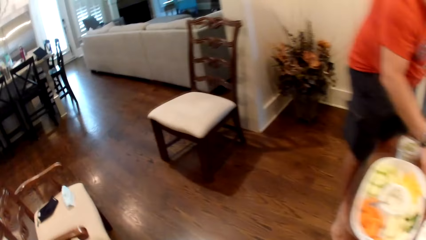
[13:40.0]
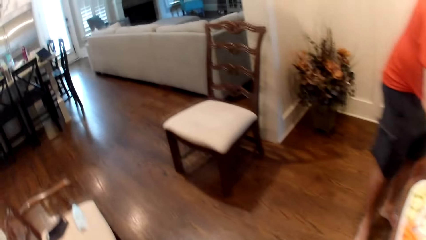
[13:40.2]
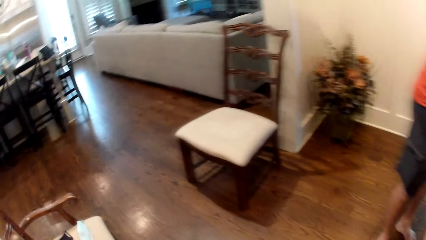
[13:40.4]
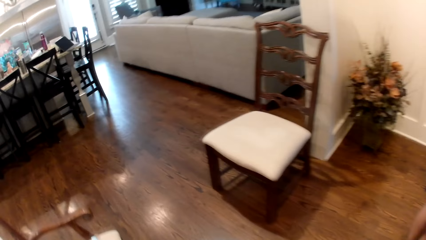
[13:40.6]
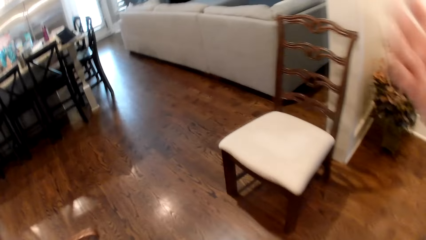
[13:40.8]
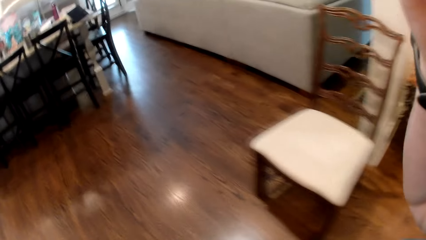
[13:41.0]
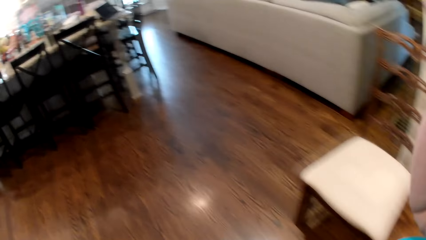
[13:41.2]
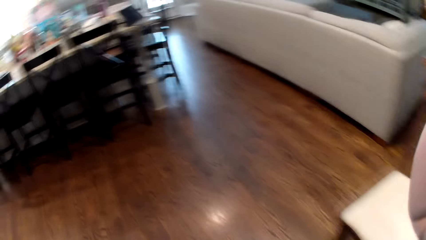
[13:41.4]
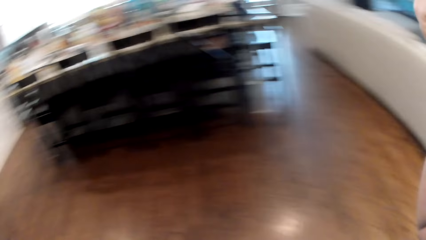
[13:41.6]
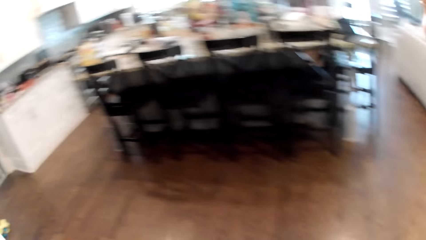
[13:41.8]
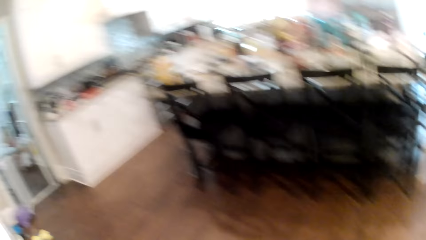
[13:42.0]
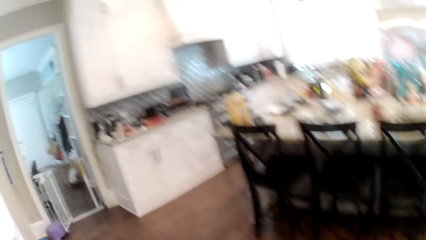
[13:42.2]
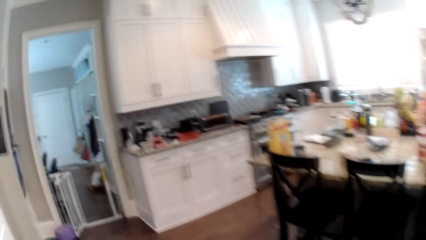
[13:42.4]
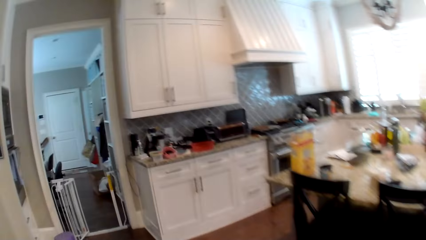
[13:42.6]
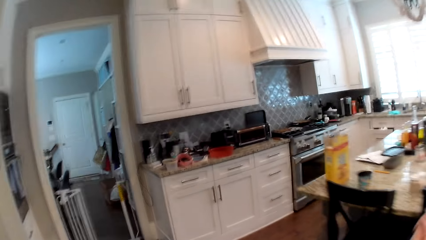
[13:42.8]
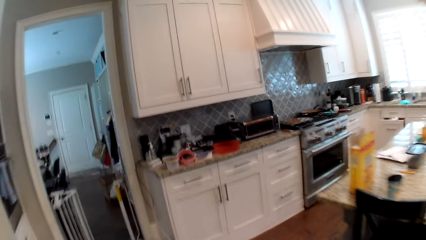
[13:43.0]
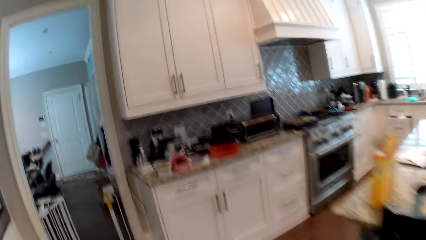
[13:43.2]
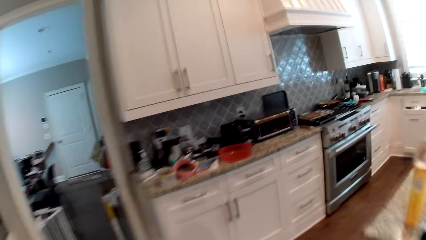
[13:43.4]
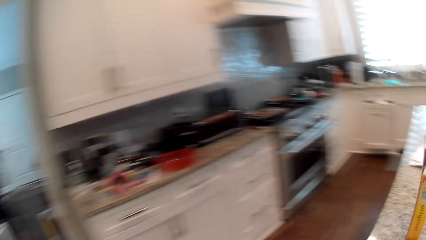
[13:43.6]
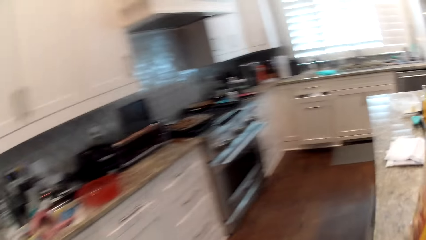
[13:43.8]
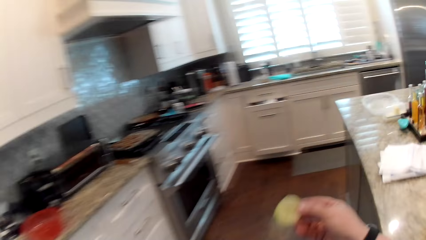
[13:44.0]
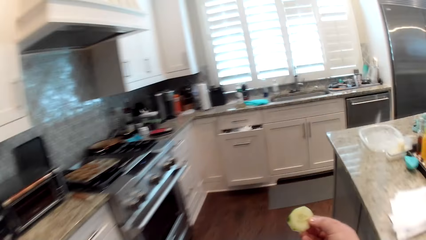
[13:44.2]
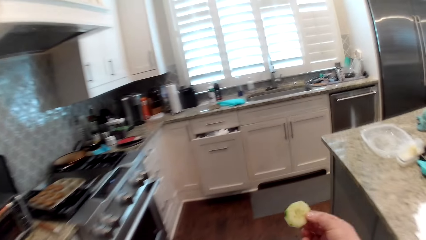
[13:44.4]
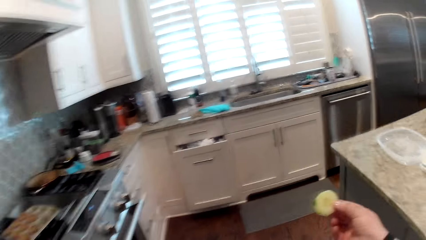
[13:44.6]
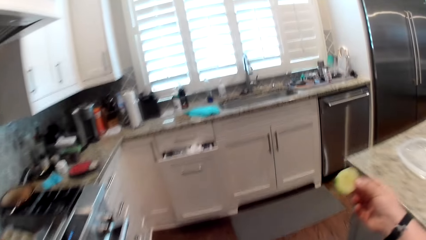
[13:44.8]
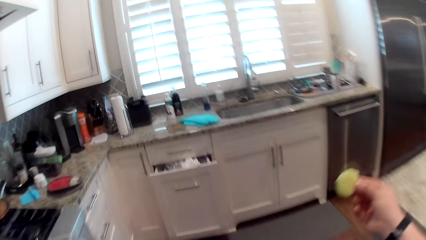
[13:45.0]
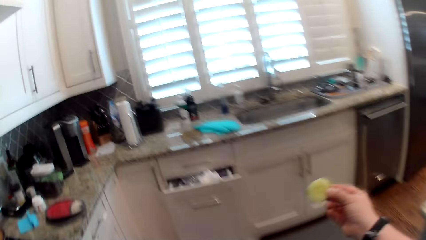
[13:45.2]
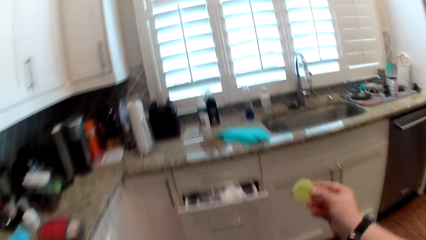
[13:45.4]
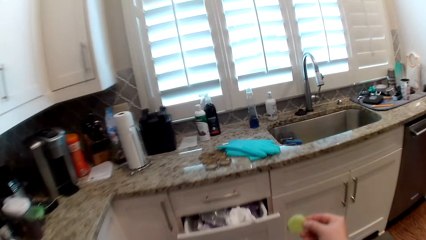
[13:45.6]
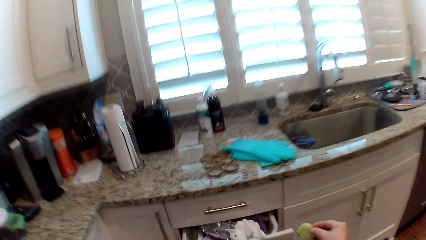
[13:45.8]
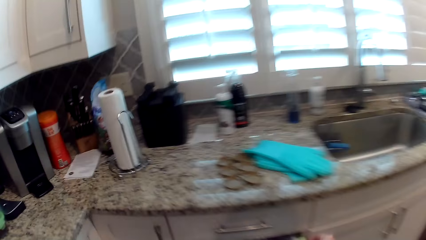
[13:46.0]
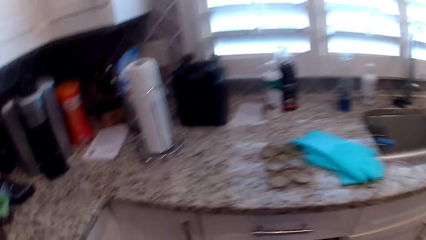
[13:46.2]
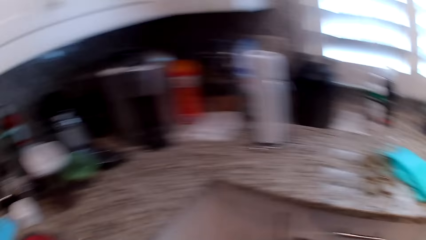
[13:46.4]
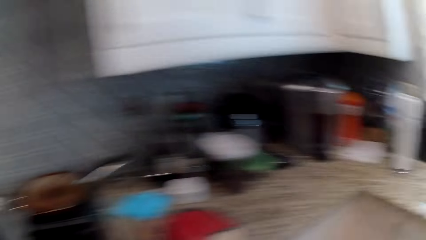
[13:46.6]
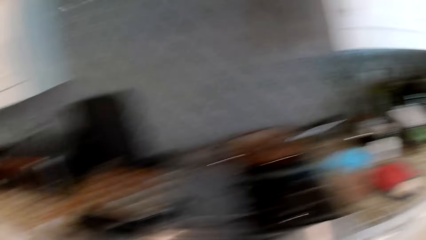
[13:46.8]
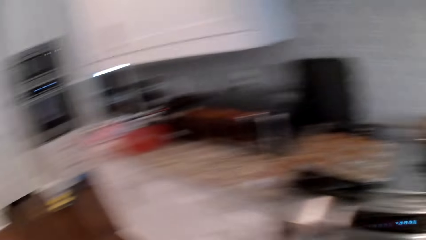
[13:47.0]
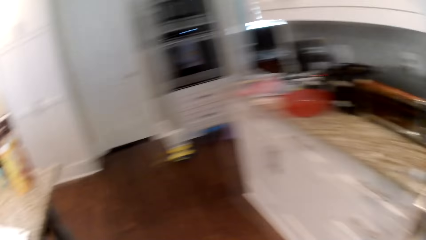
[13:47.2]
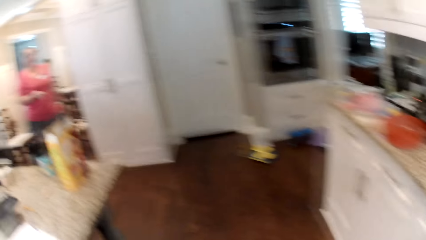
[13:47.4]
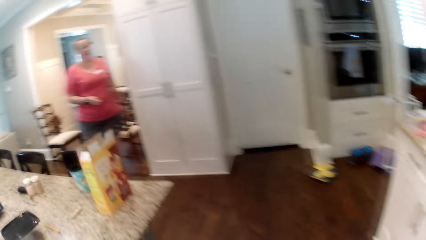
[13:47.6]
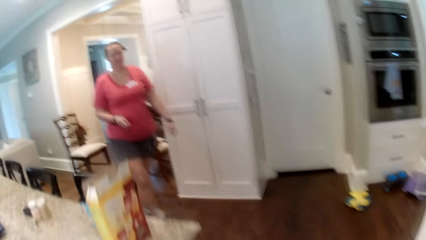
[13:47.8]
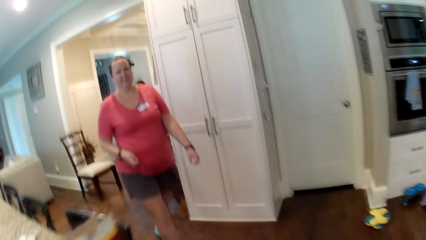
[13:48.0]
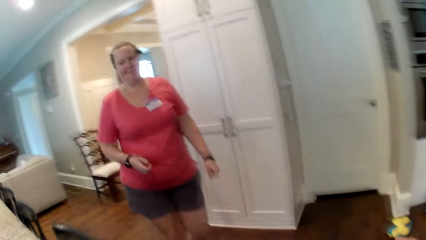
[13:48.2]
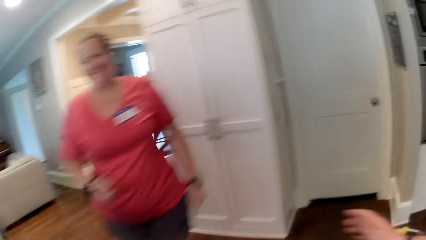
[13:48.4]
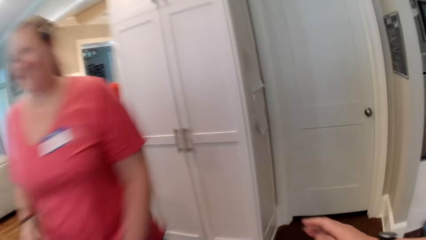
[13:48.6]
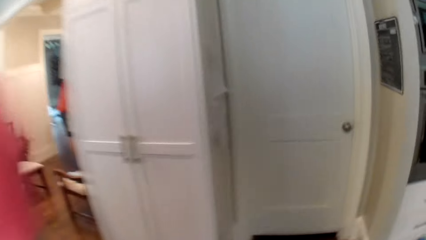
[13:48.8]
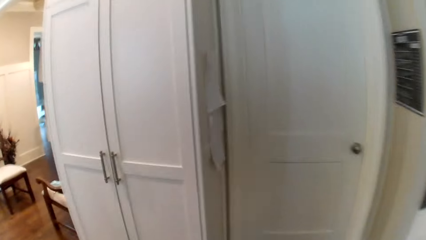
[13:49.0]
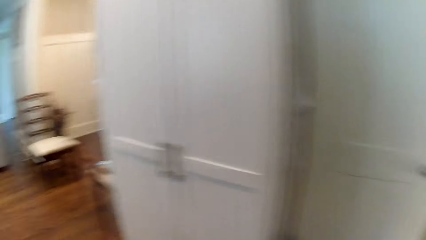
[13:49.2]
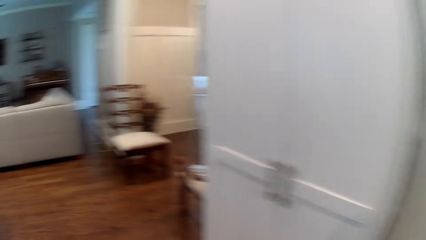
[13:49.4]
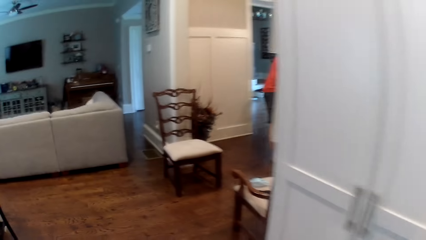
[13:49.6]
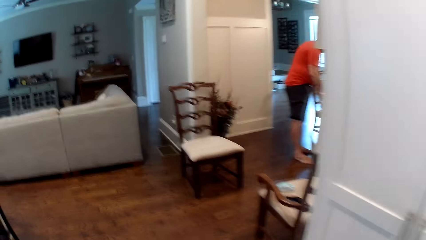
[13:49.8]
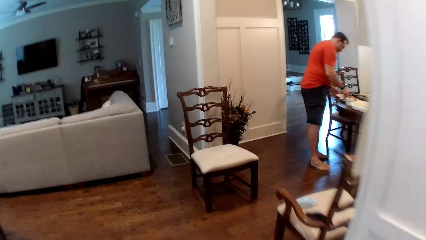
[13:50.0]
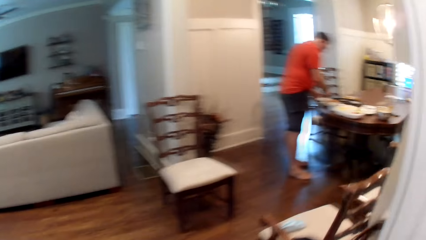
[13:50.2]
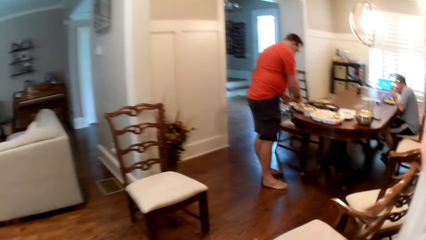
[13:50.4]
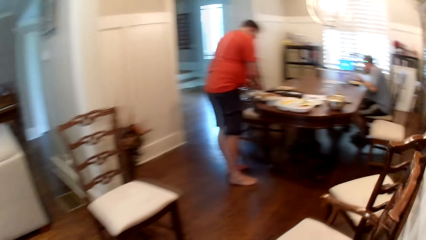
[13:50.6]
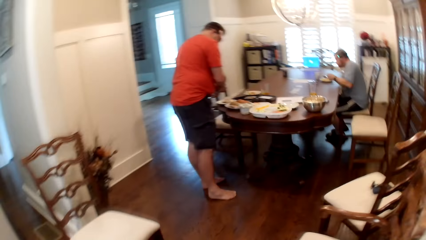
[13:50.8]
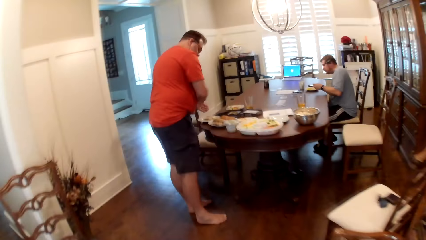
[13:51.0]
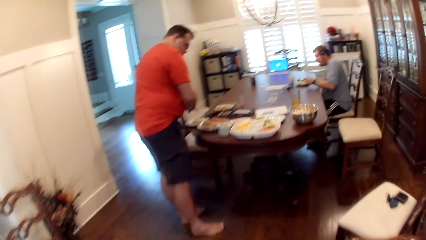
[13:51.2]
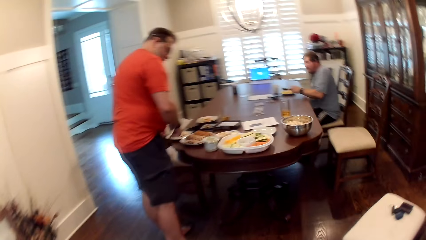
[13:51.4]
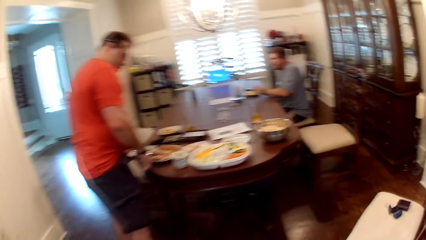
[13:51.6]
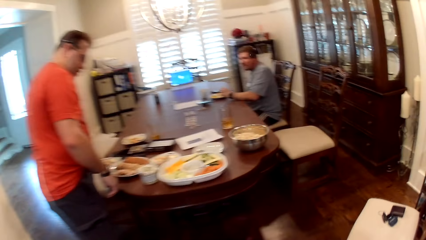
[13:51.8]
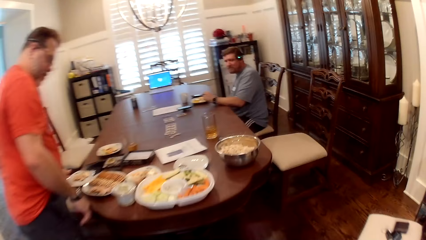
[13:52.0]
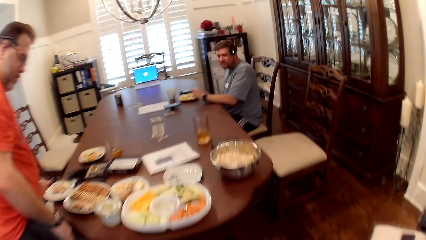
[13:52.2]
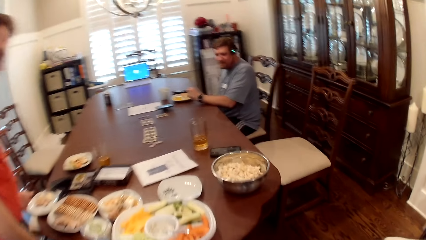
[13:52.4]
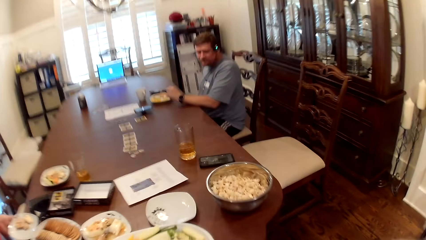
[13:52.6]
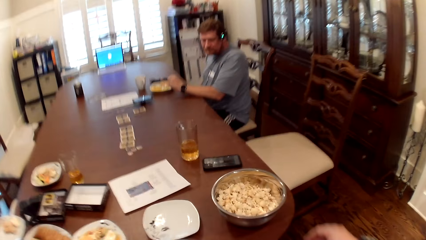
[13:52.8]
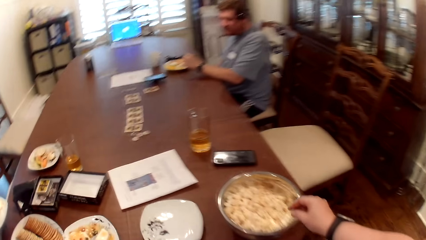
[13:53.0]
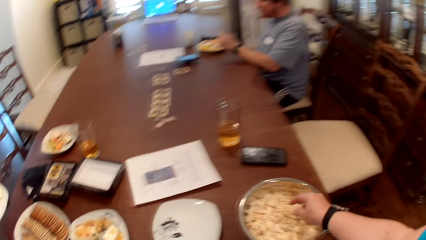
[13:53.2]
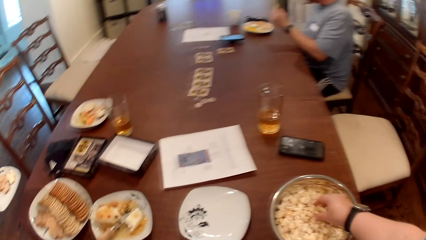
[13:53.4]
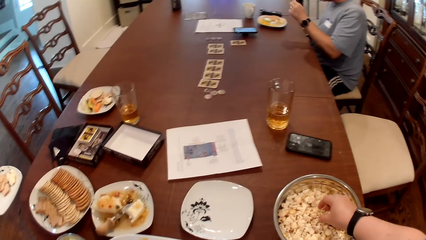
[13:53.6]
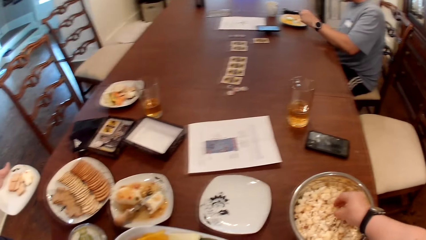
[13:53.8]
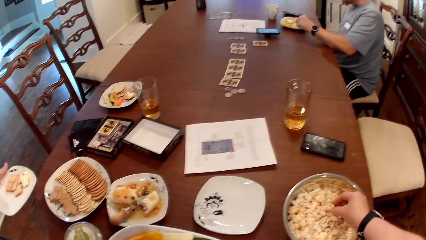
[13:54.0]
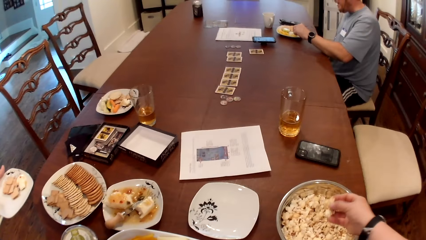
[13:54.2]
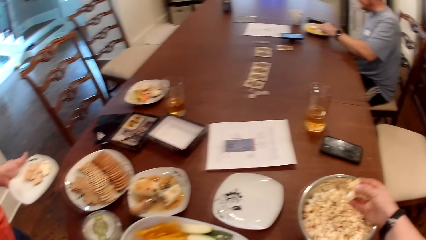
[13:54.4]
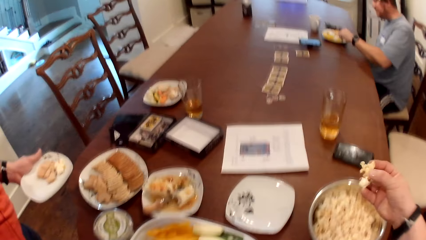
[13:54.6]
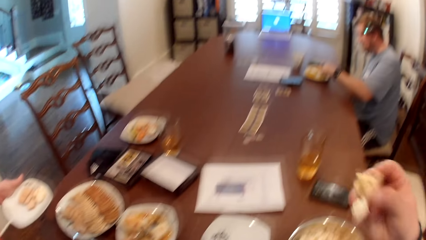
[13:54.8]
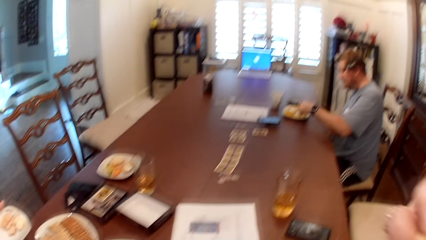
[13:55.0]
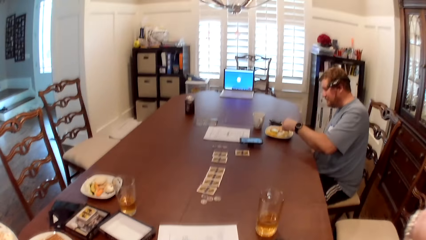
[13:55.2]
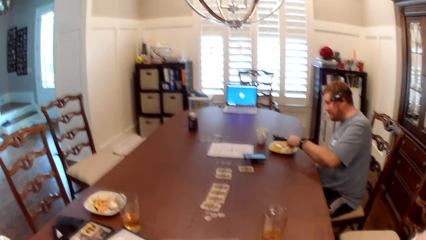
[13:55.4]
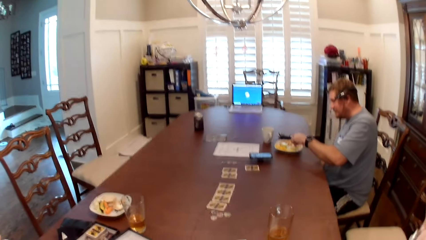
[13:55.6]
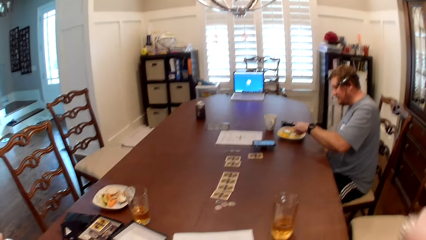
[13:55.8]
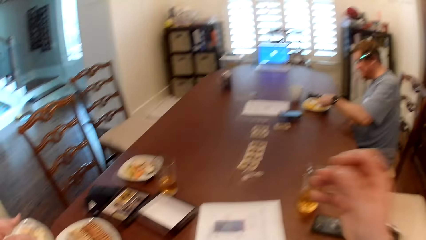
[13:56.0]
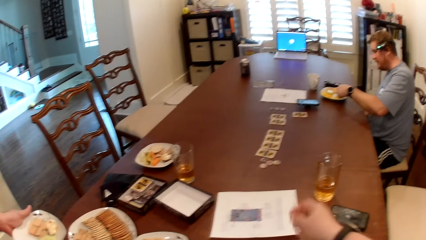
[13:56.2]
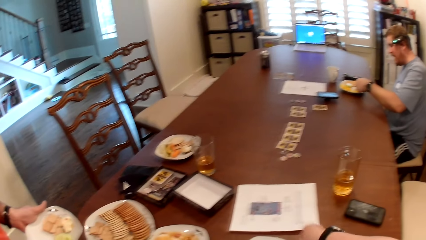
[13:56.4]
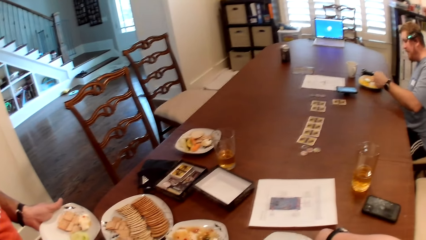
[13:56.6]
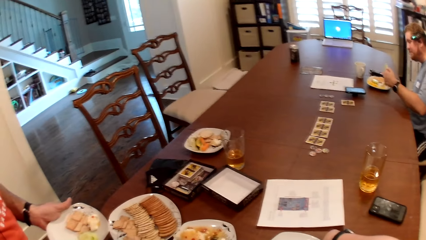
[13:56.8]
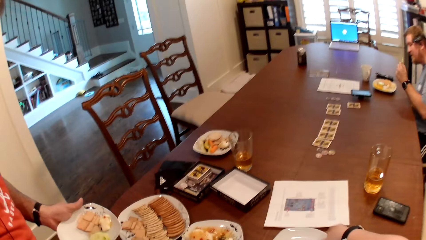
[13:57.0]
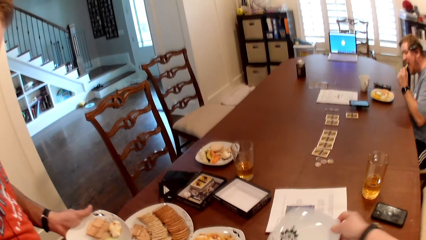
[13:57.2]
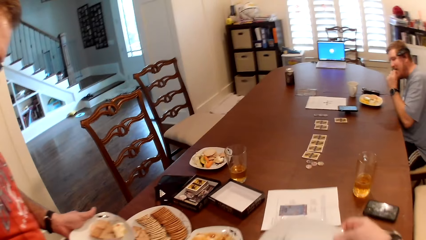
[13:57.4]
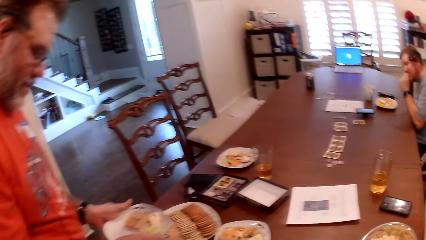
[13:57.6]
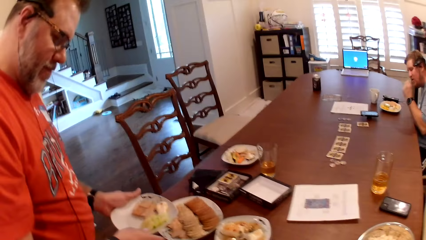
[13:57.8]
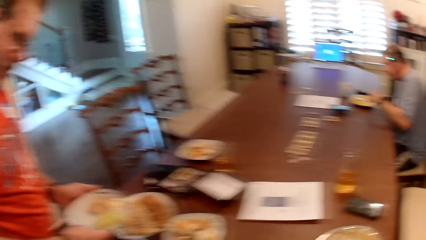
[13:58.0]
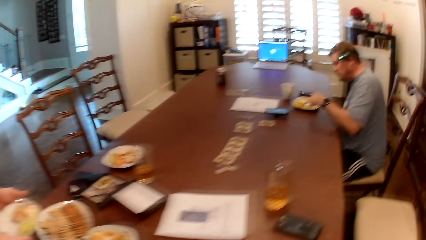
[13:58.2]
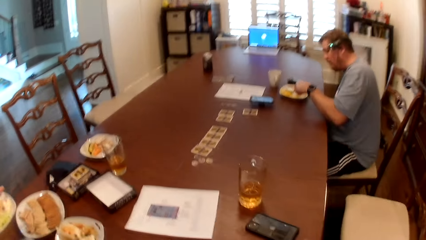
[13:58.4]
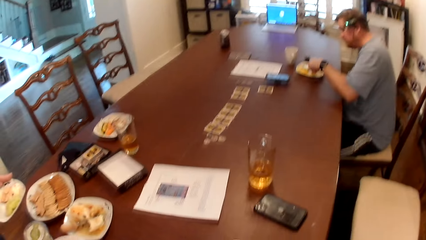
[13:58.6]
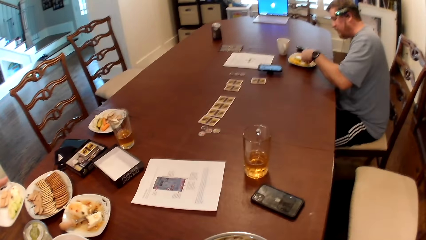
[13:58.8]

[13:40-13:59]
The camera wearer walks to a kitchen from a dining area. She takes some popcorn from a bowl of popcorn on the table with her right hand. A man takes a dessert from the plate of dessert on the table with his left hand. The camera wearer eats the popcorn in her right hand. She looks at the table. The man eats the dessert in his left hand.
